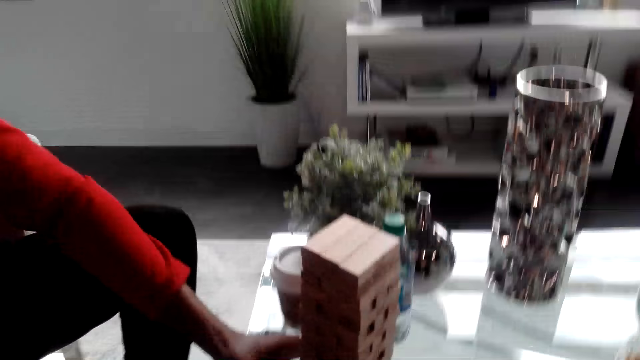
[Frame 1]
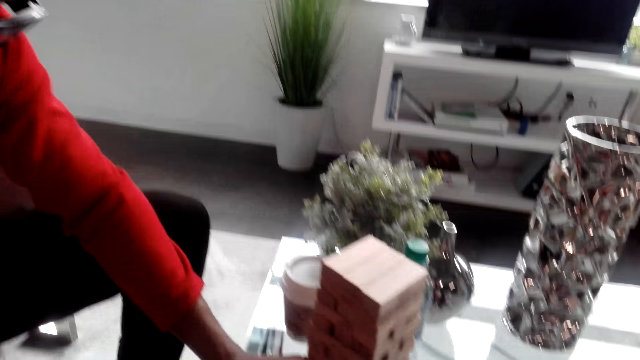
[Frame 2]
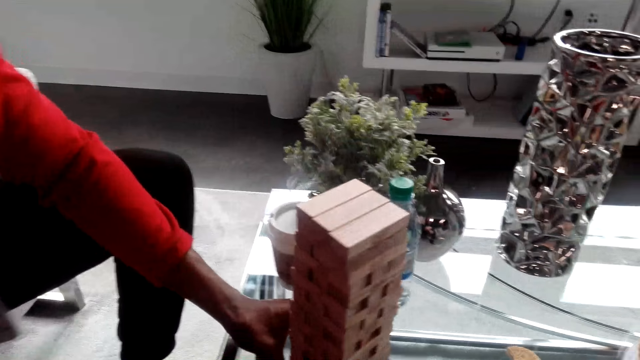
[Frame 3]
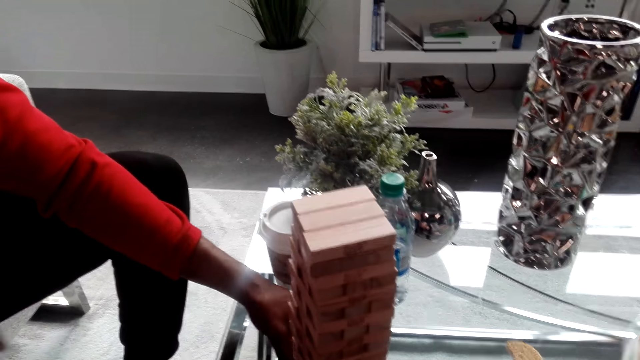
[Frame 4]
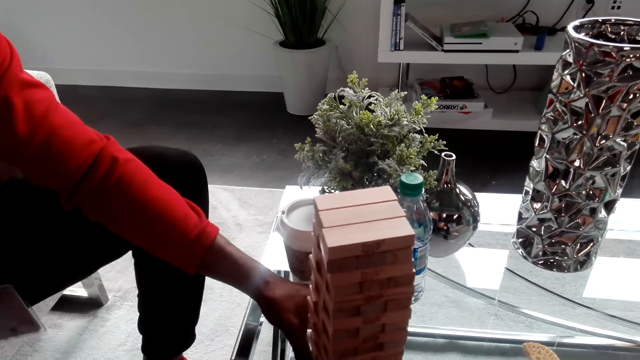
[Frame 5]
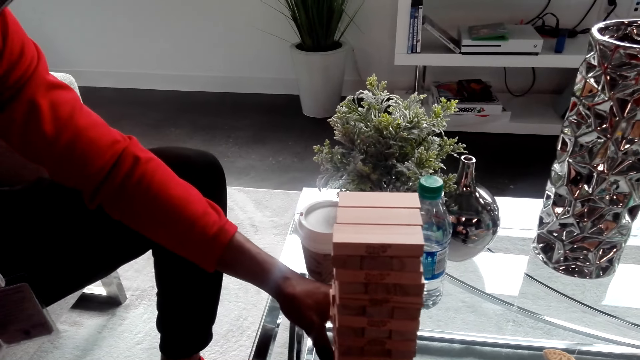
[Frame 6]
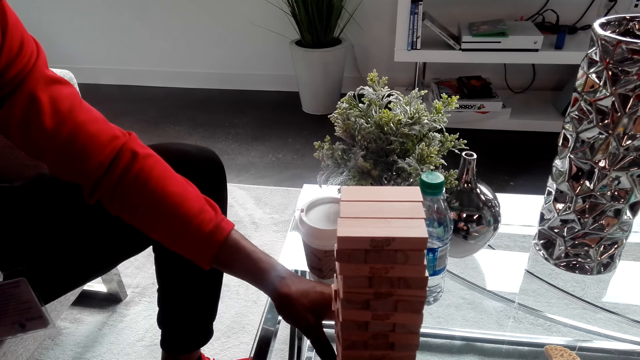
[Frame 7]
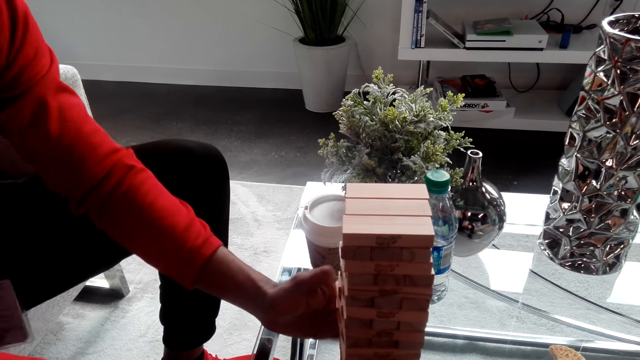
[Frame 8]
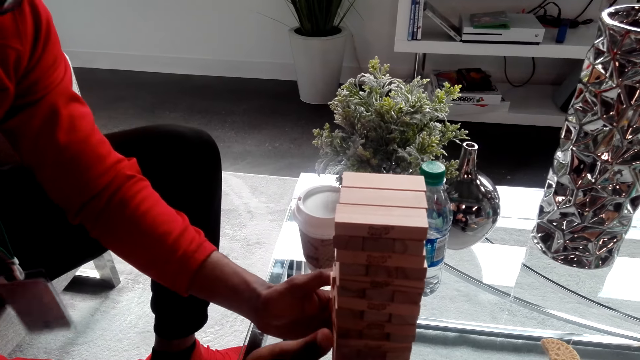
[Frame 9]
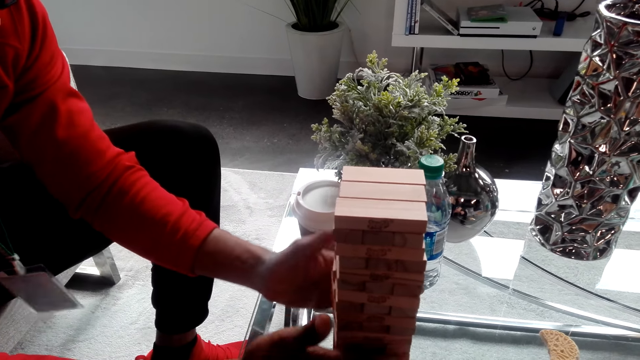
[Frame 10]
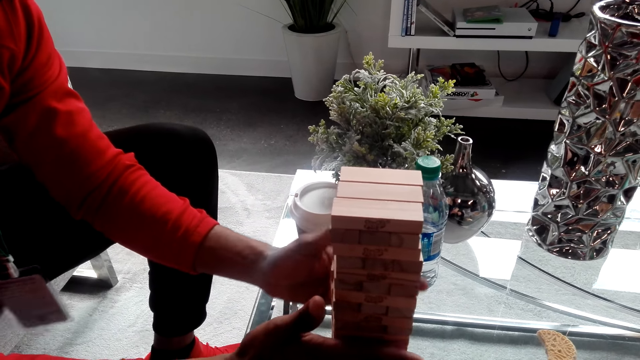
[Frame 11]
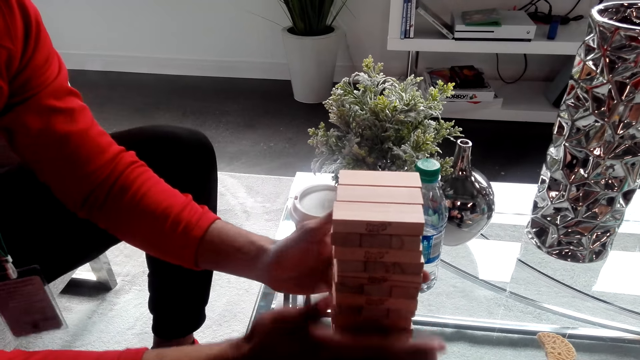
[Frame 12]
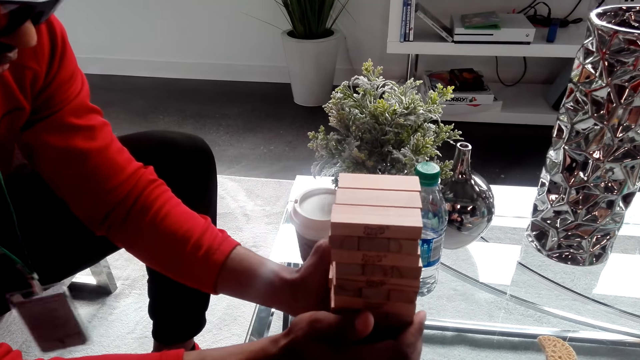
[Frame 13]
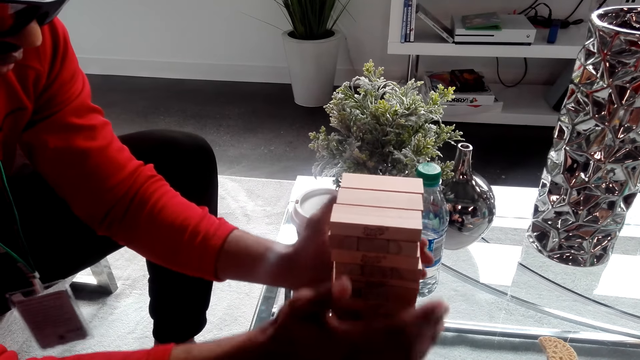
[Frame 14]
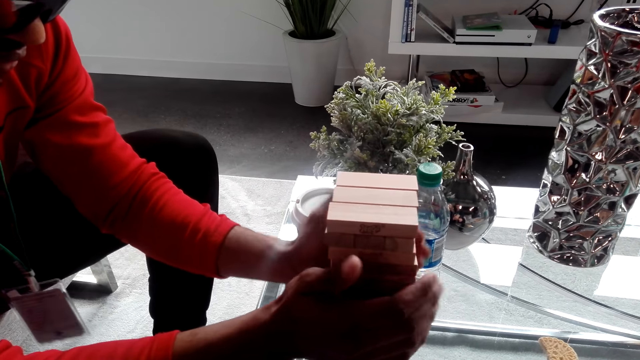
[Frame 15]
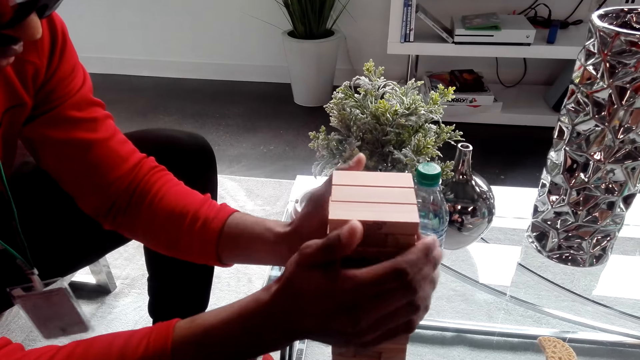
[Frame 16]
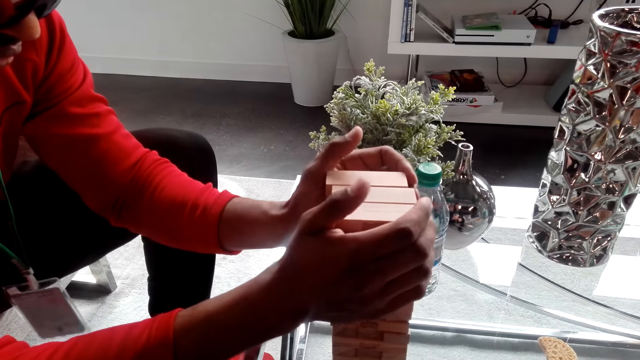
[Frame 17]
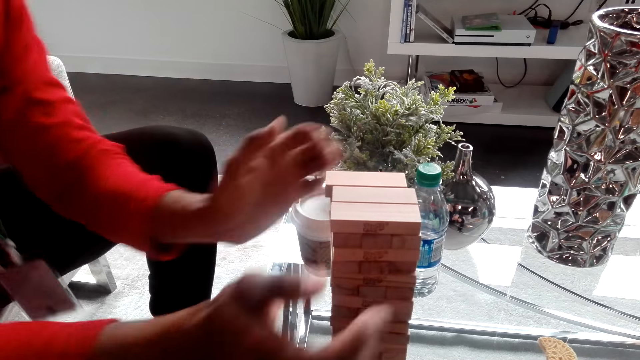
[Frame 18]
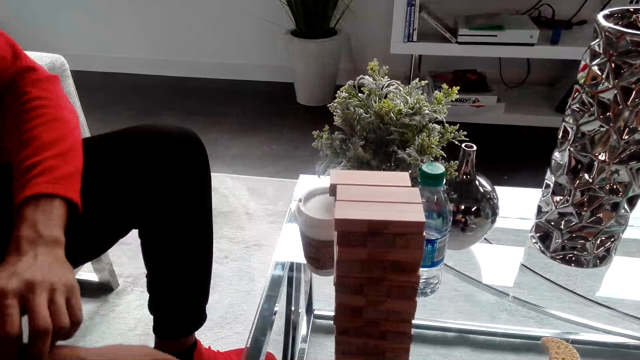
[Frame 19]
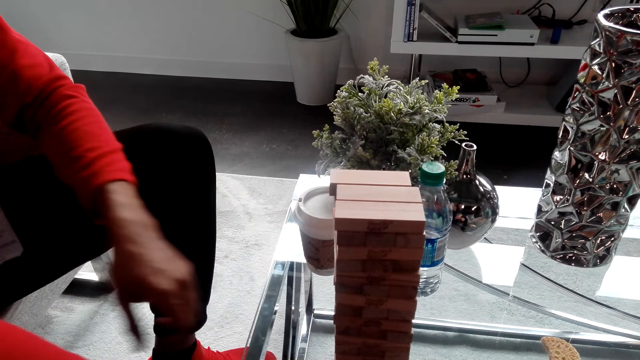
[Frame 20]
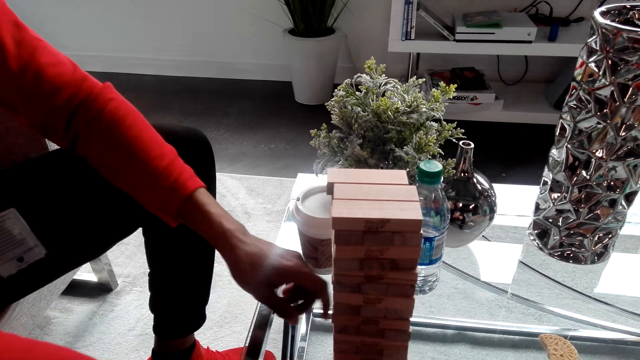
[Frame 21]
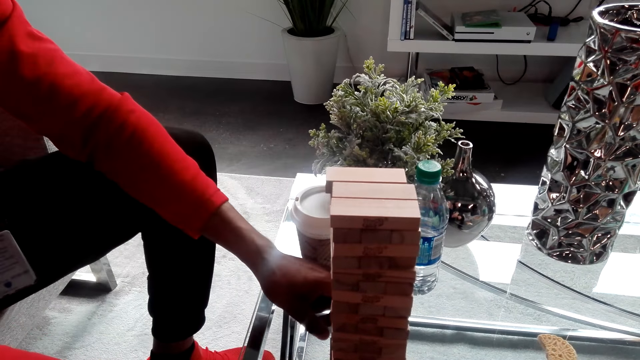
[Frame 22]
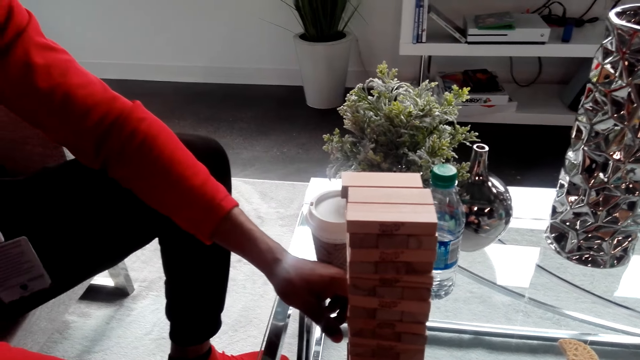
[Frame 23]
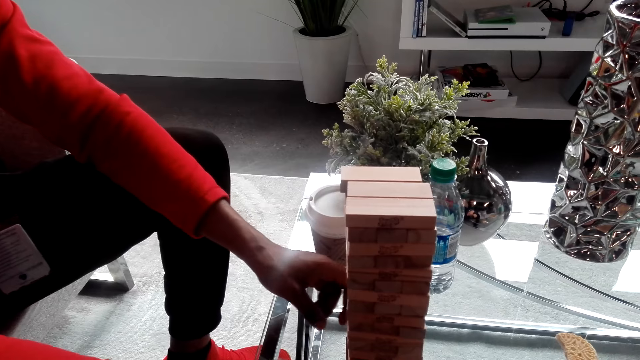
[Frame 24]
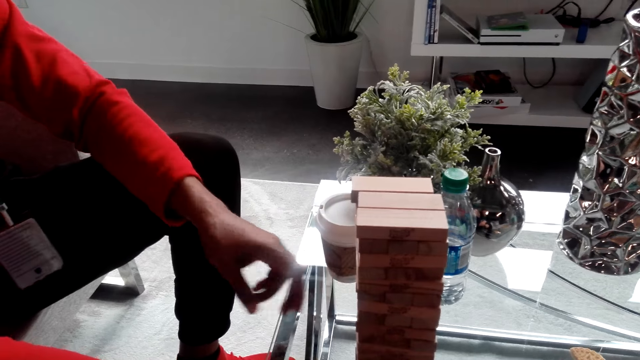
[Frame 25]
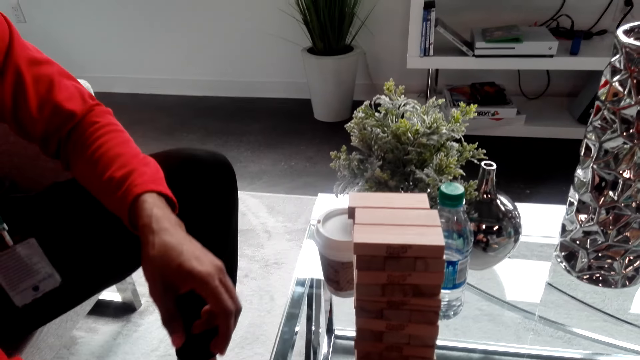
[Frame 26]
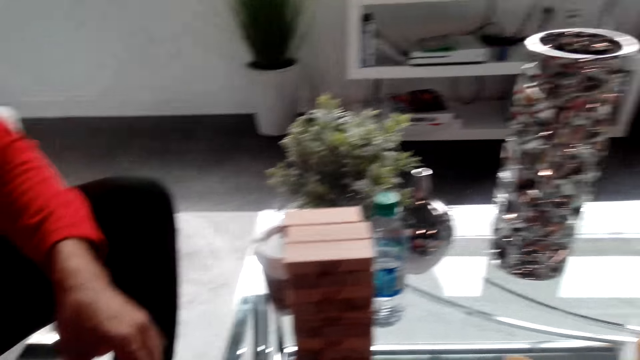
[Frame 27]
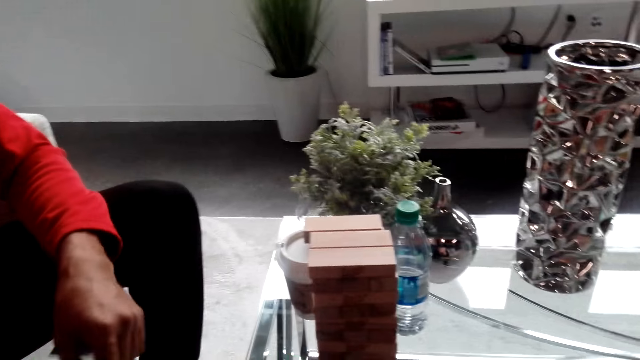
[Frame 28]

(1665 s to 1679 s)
The man turns the wooden block. The camera wearer dialogues with the man. The man presses the wooden block pieces in place. The camera wearer dialogues with the man again. The man converses with the camera wearer.

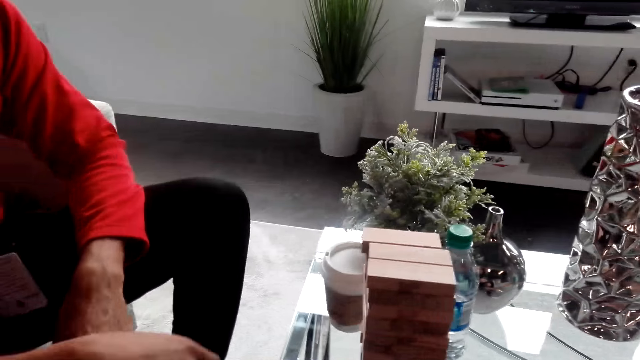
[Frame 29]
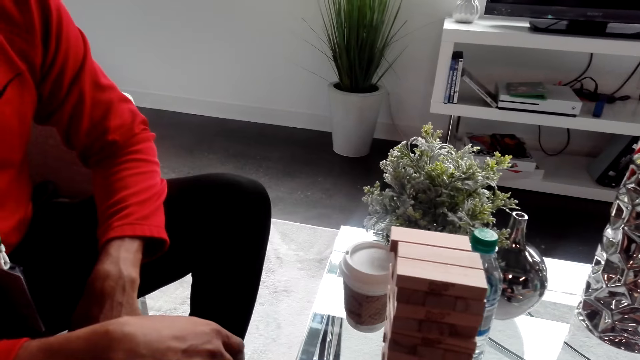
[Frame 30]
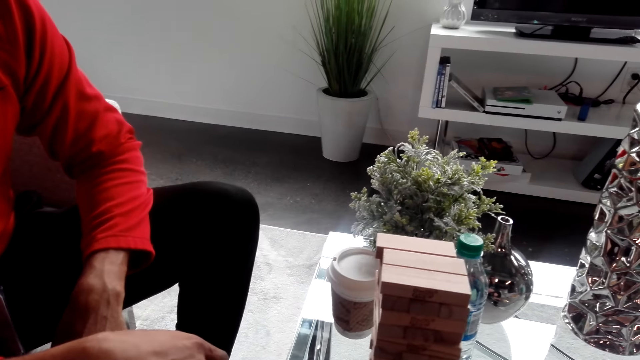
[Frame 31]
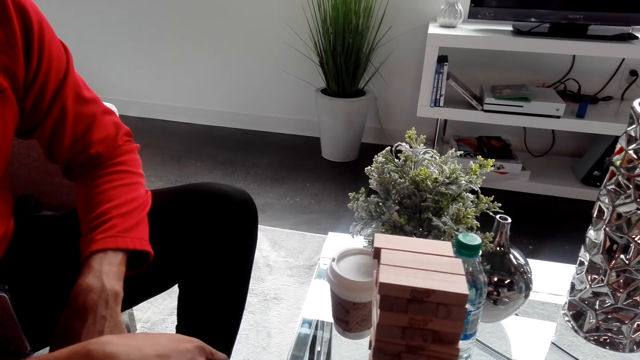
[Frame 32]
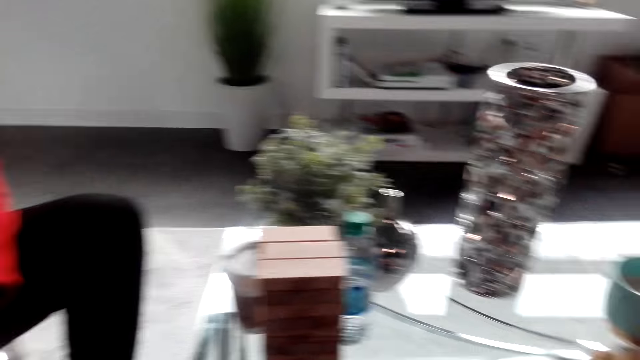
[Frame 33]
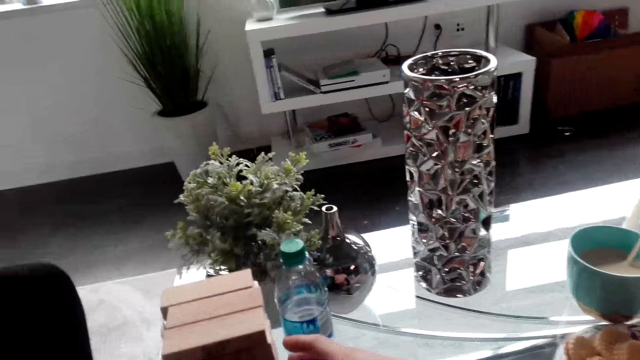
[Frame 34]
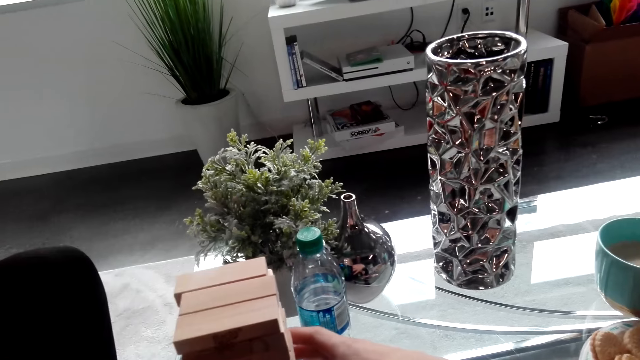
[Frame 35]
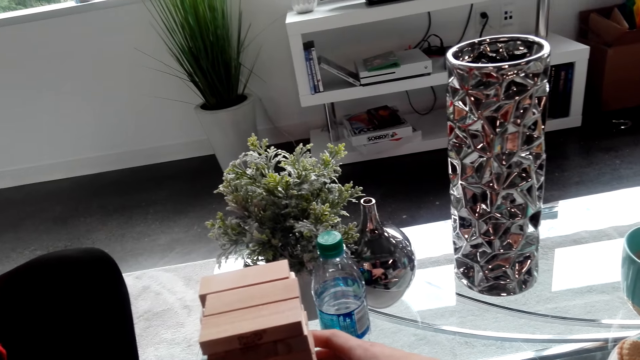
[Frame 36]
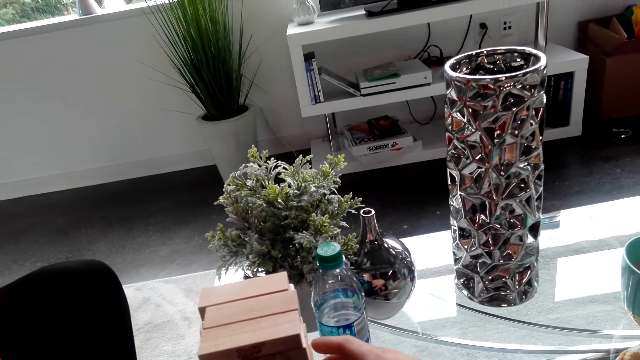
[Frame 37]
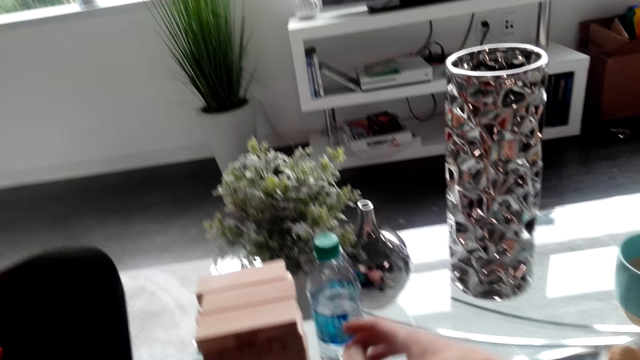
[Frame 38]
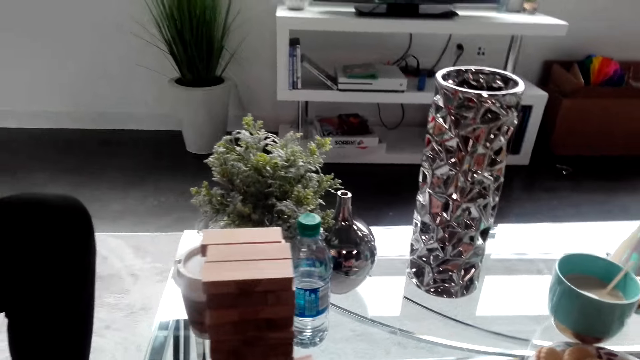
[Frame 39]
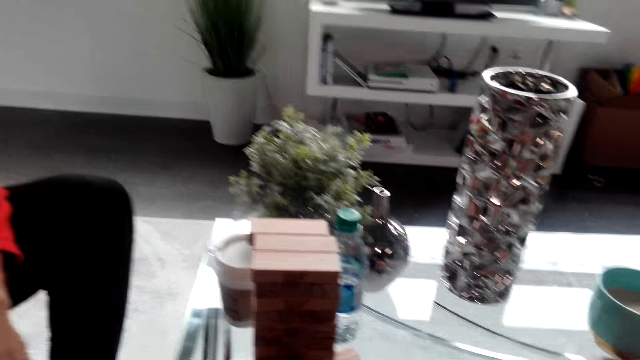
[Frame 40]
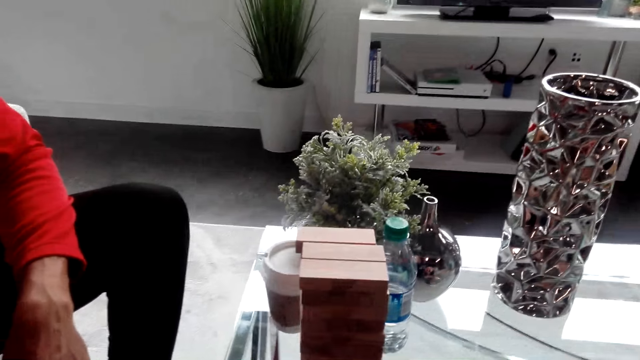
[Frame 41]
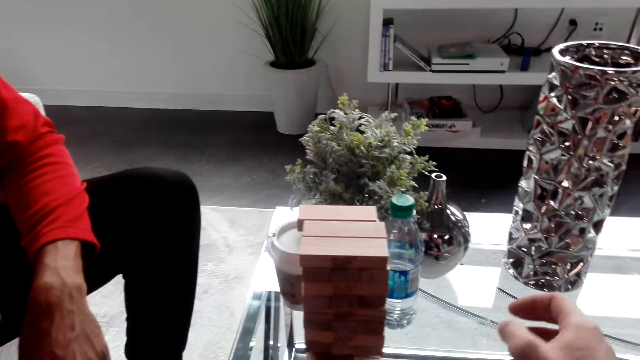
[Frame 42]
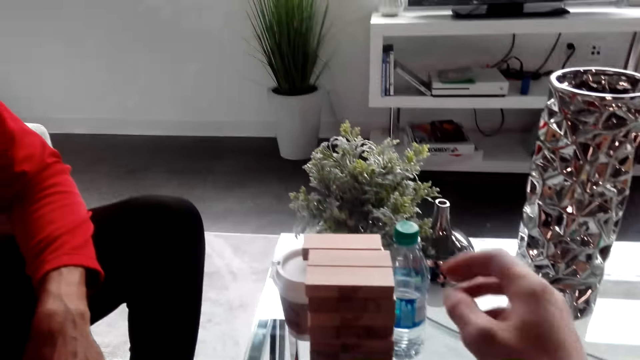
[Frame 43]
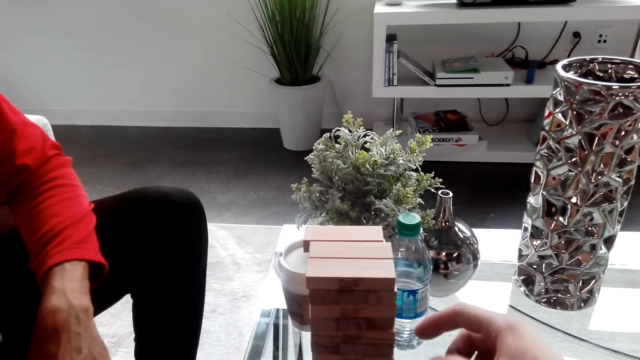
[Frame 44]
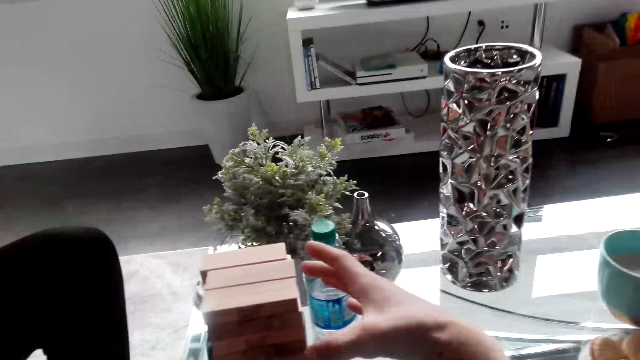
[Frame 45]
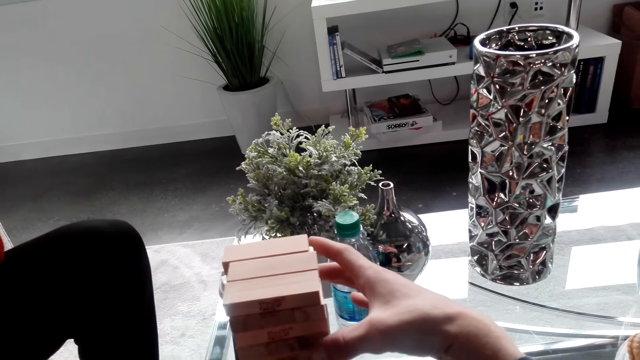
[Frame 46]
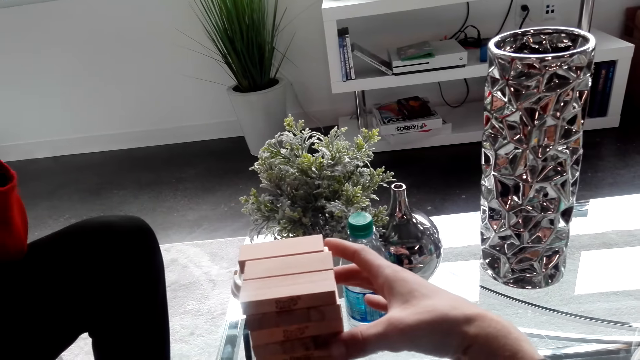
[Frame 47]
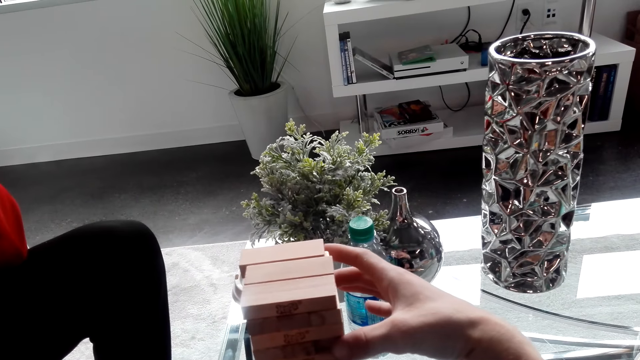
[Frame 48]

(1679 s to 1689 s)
The camera wearer removes a jenga piece from the jenga. The man converses with the camera wearer. The camera wearer dialogues with the man. They put the jenga piece on the table. They remove a jenga piece from the jenga.
